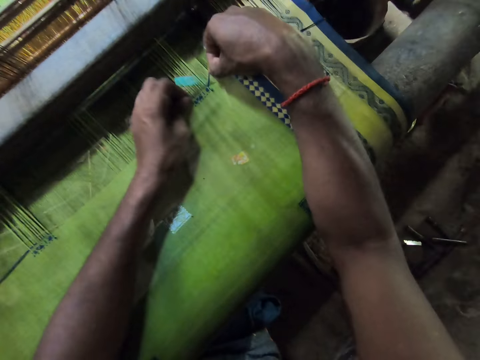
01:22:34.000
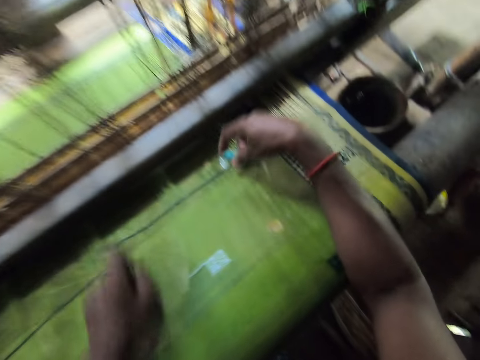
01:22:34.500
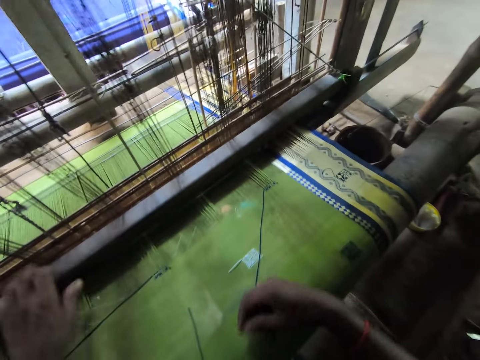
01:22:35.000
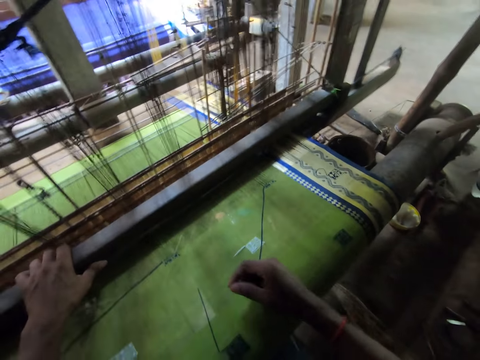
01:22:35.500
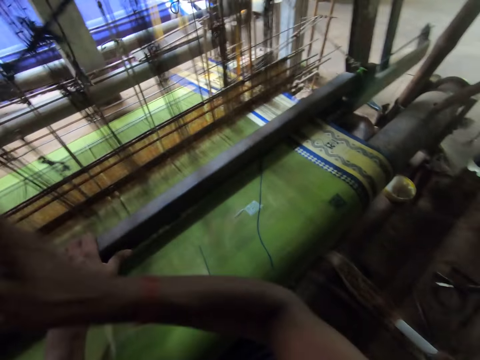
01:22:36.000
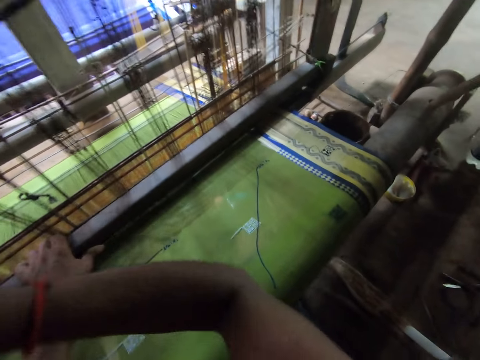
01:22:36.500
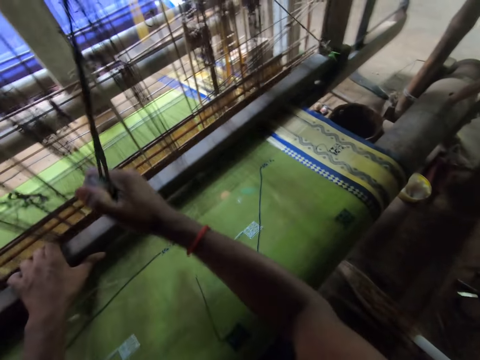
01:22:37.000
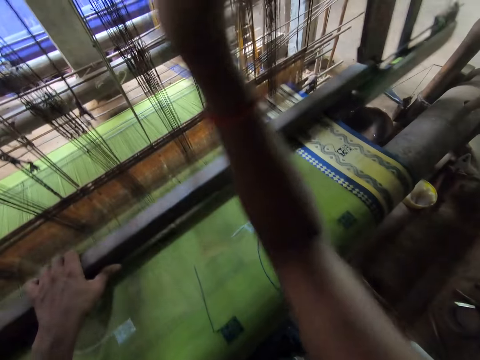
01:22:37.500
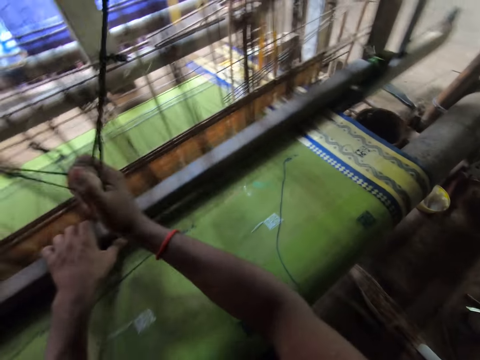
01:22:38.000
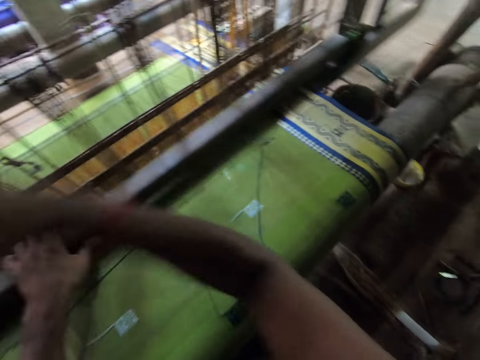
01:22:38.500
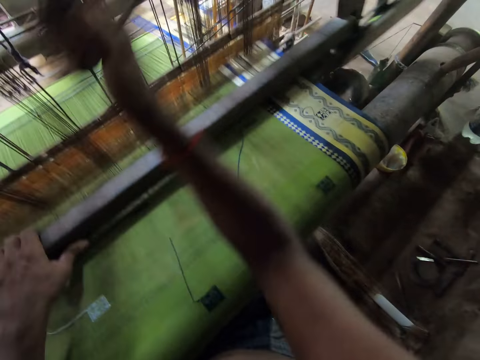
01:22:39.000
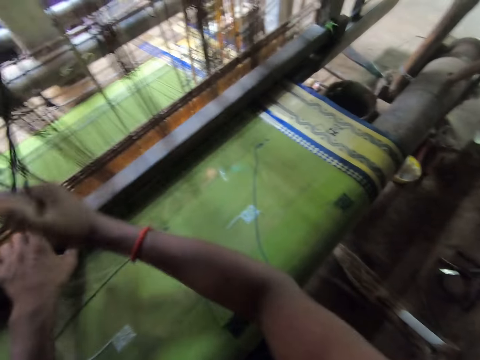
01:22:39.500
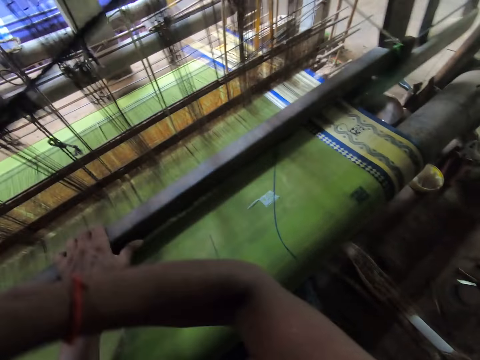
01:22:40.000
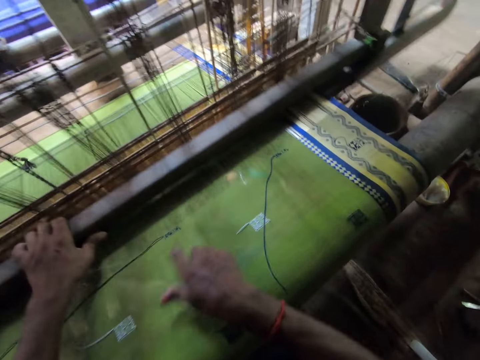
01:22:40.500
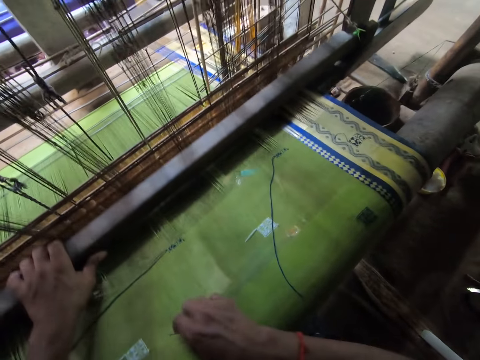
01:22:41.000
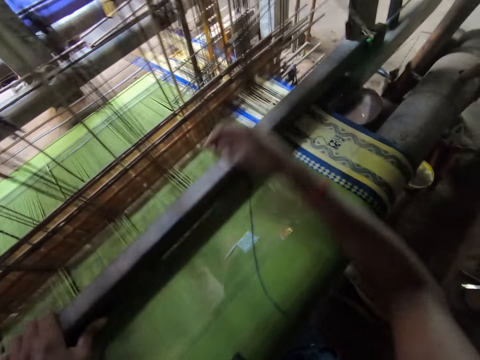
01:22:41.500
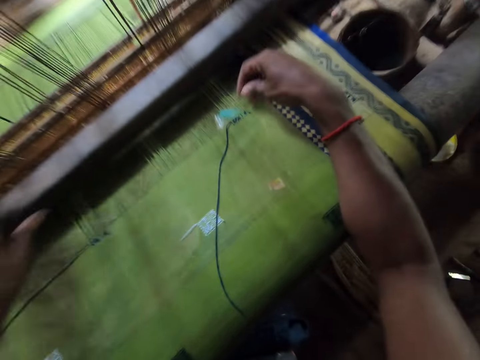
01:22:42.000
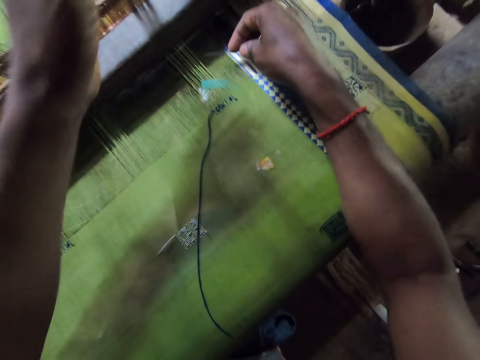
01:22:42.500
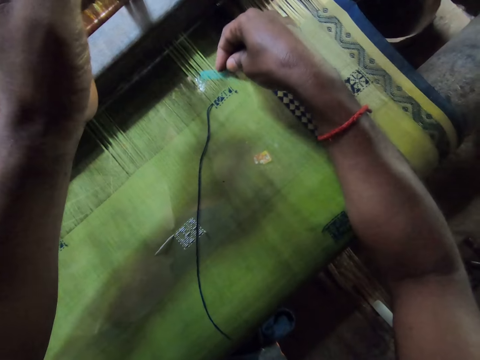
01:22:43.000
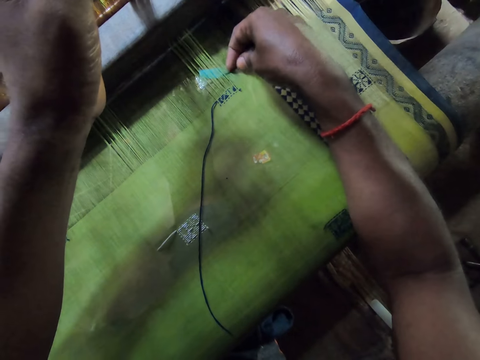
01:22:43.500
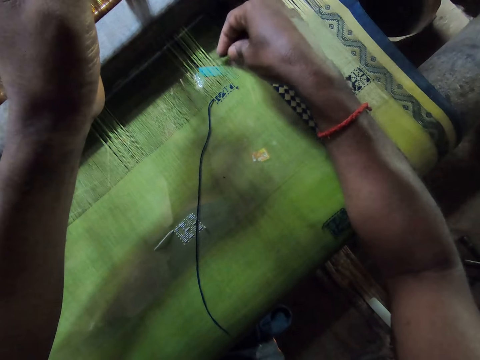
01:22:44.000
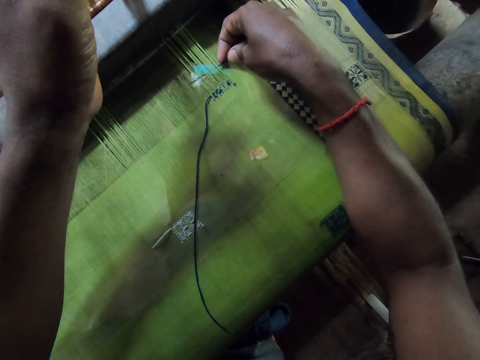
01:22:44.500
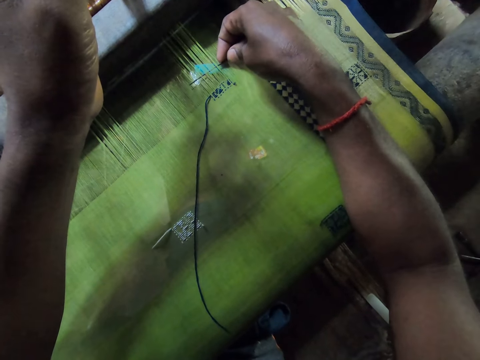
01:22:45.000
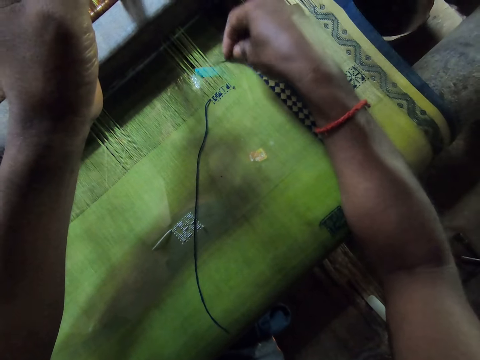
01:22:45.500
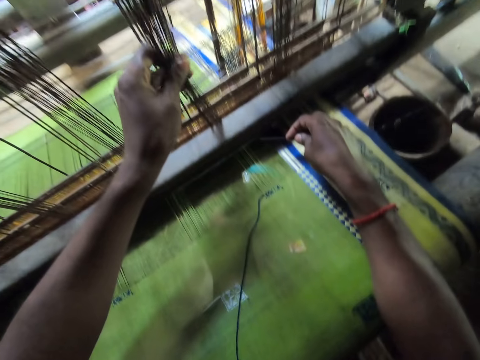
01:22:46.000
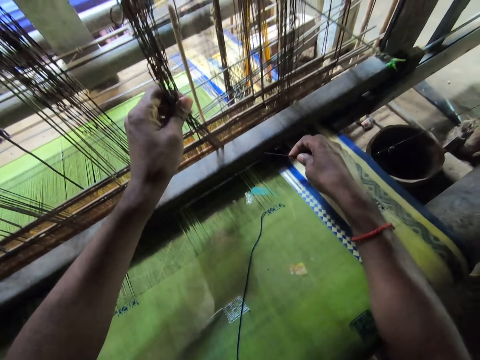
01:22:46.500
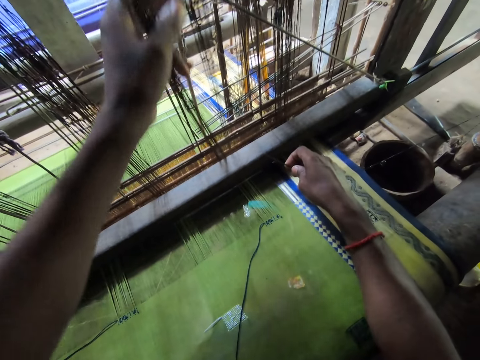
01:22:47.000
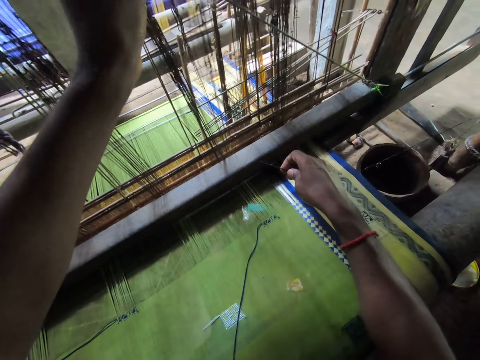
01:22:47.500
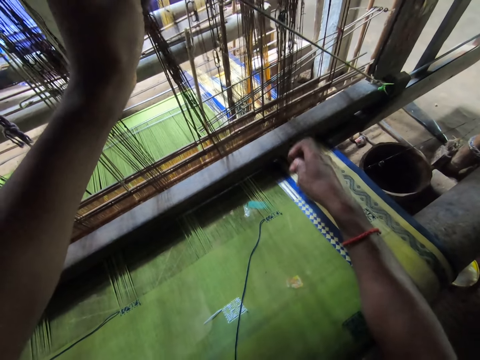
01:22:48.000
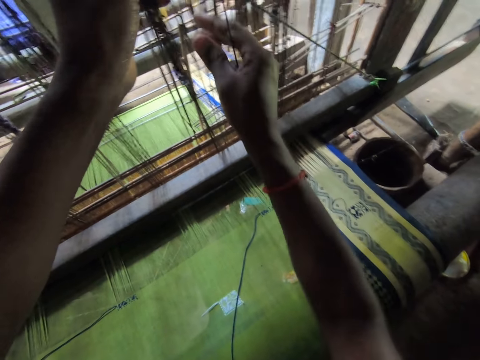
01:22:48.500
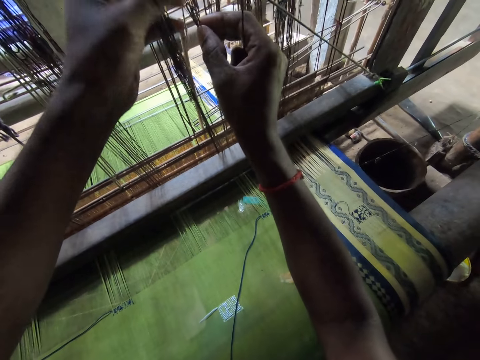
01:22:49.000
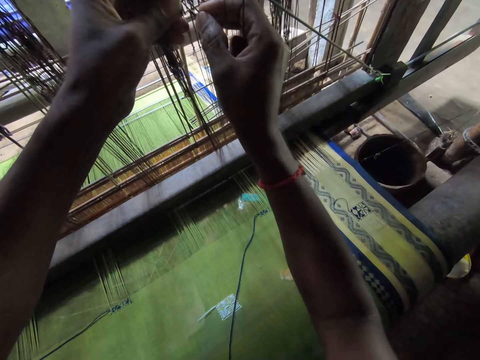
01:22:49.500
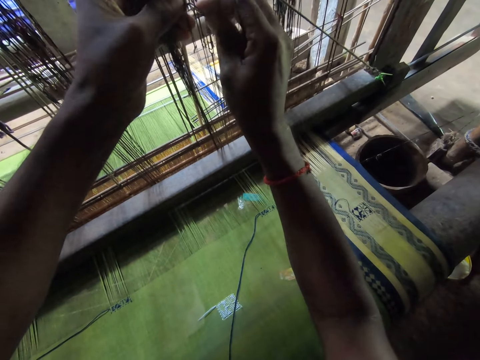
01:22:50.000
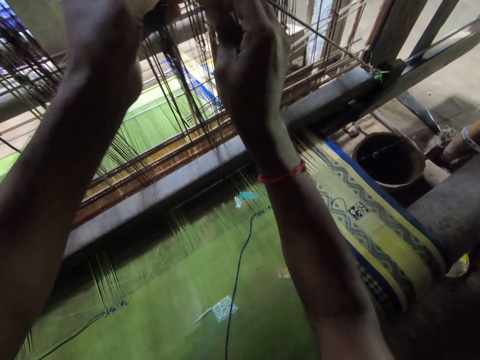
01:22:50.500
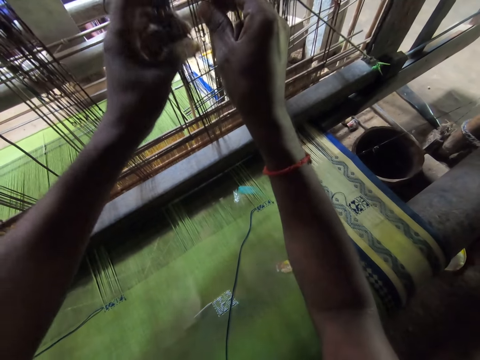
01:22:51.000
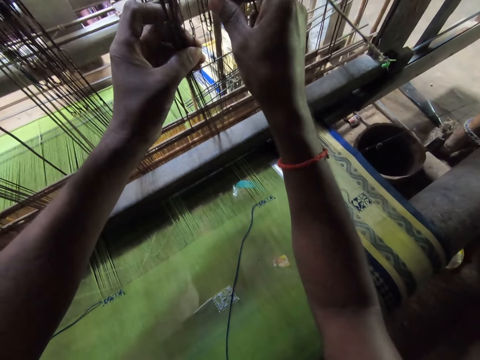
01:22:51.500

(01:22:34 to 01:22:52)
The camera wearer picks the yarn from the cloth with his right hand. He wraps the yarn round the needle with his right hand. He pulls the needle with his left hand. He pulls the yarn on the cloth with his right hand. He places the needle on the cloth with his right hand. He weaves the cloth on the loom with both hands. He picks the needle on the cloth with his right hand. He holds the warp with his left hand. He puts the needle through the warp on the loom with his right hand. He weaves with the loom needle on the loom. He moves the warp on the loom with his left hand. He moves the warp on the loom in both hands.

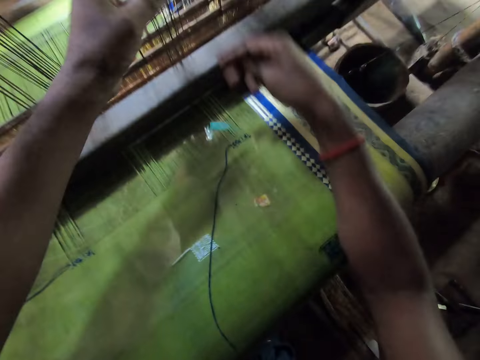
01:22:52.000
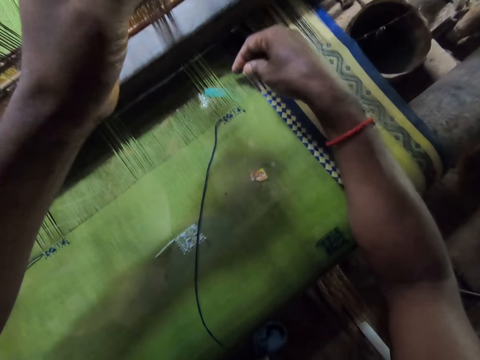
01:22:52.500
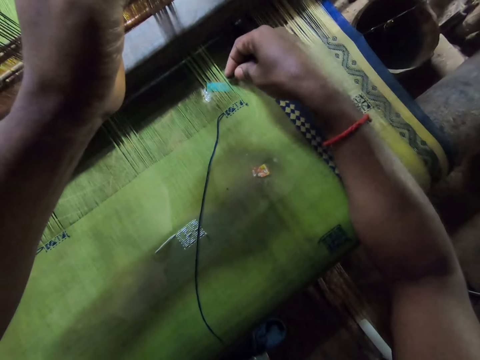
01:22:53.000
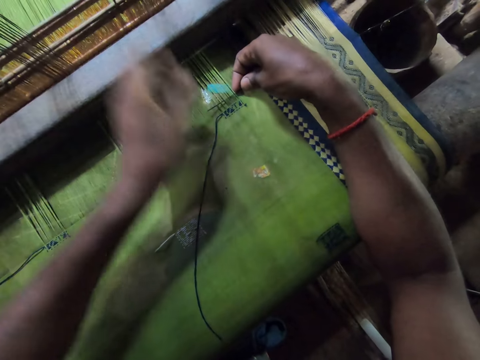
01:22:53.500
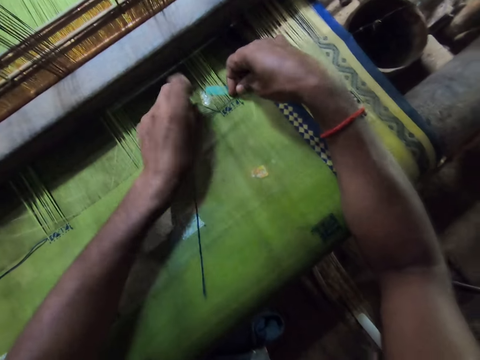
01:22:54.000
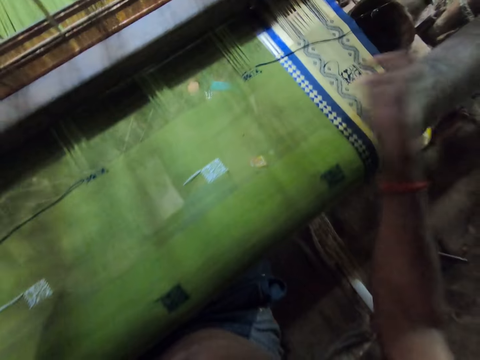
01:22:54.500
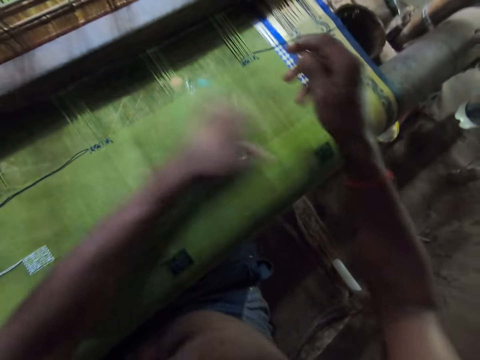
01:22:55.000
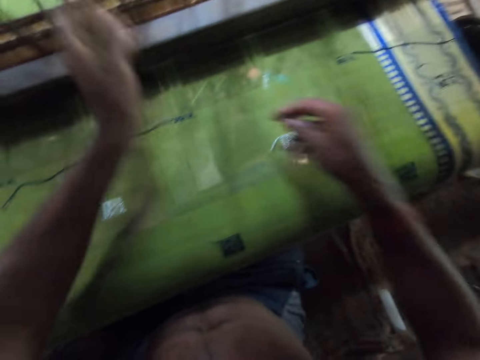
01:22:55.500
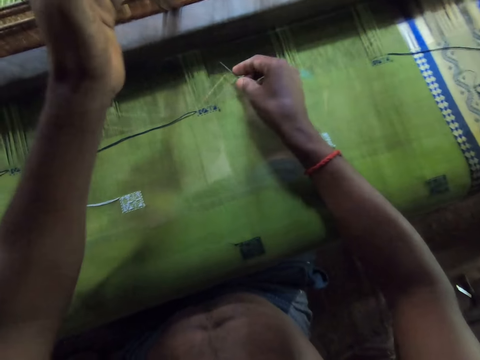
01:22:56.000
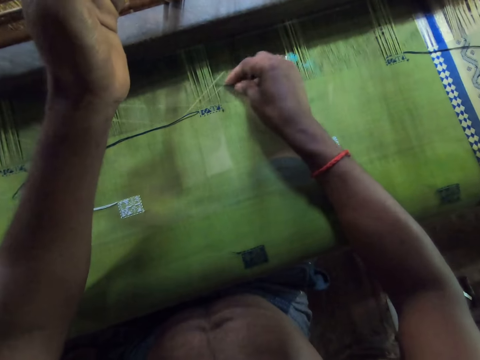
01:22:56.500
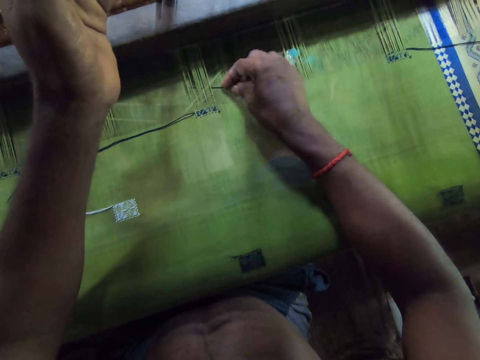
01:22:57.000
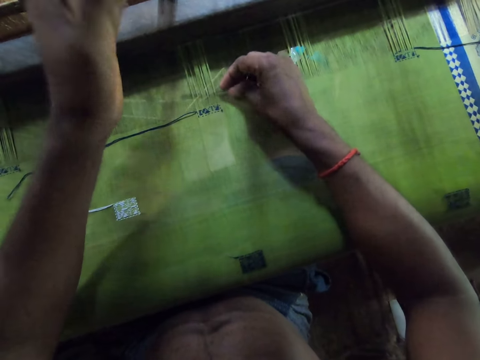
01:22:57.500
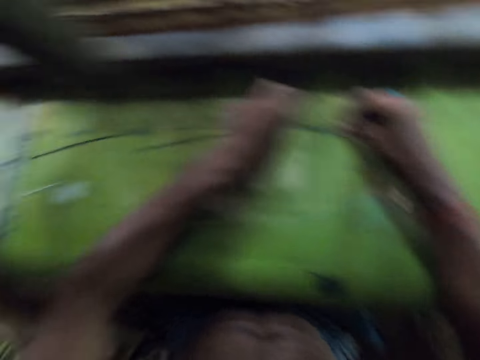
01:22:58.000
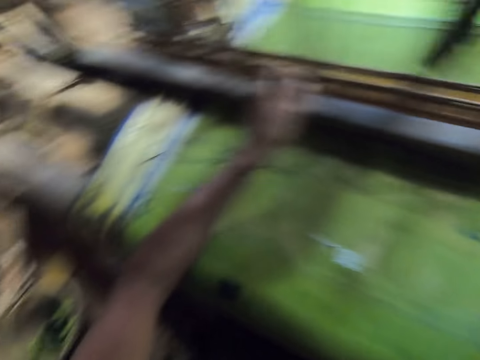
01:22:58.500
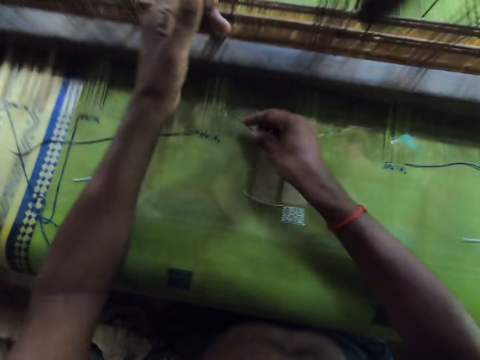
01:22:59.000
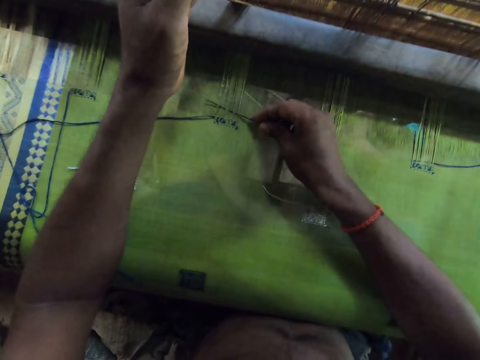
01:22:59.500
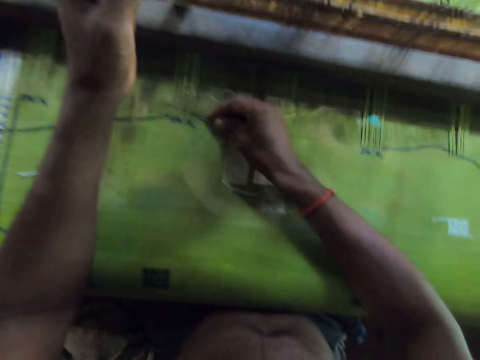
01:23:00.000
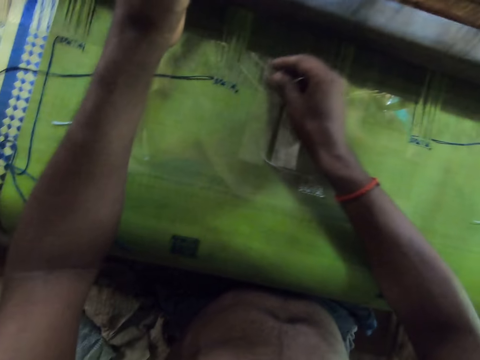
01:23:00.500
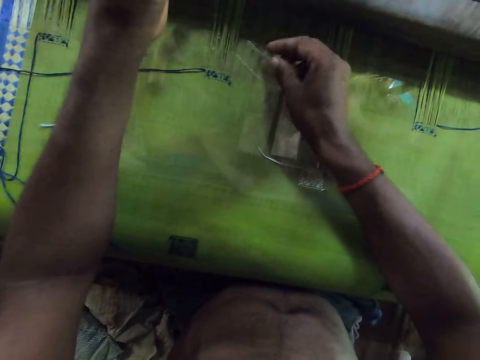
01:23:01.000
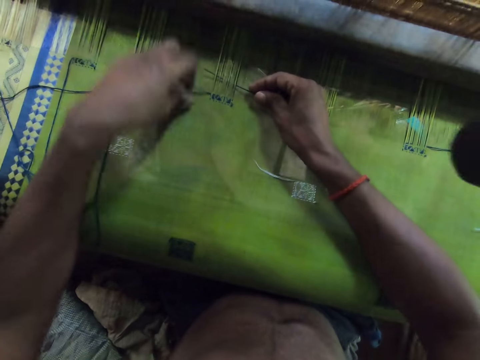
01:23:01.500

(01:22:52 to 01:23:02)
The camera wearer puts the needle through the warp on the loom with his right hand. He weaves with a loom needle on the loom. He picks the yarn from the cloth with his left hand. He wraps the yarn round the needle with his left hand. He pulls the needle with his right hand. He holds the warp with his left hand. He puts the needle through the warp on the loom with his right hand. He picks the yarn from the cloth with his left hand. He holds the warp with his left hand. He puts the needle through the warp on the loom with his right hand.
